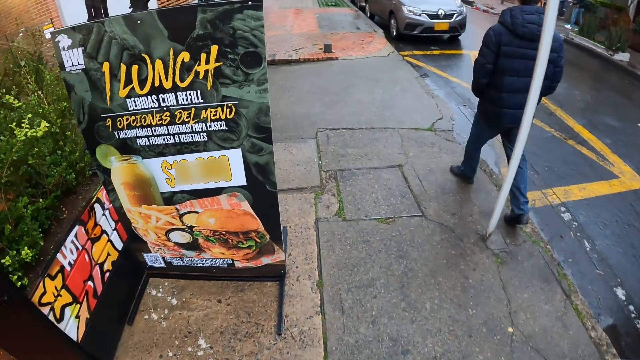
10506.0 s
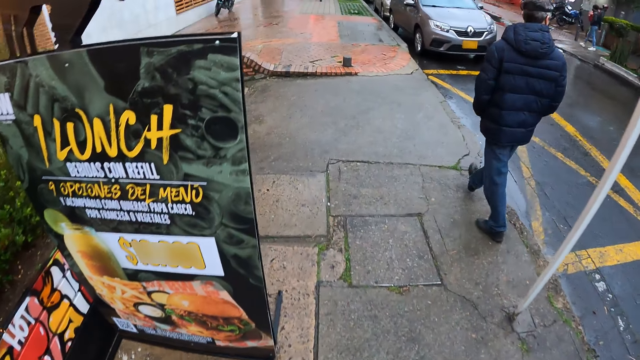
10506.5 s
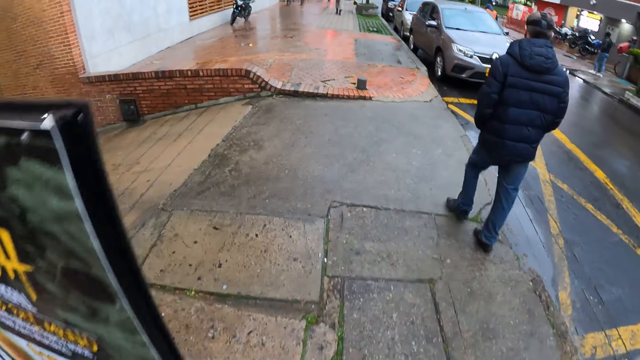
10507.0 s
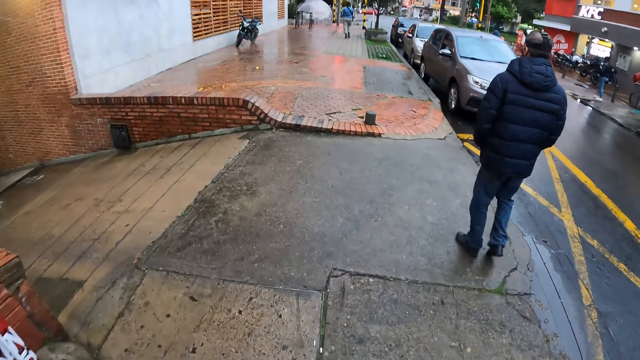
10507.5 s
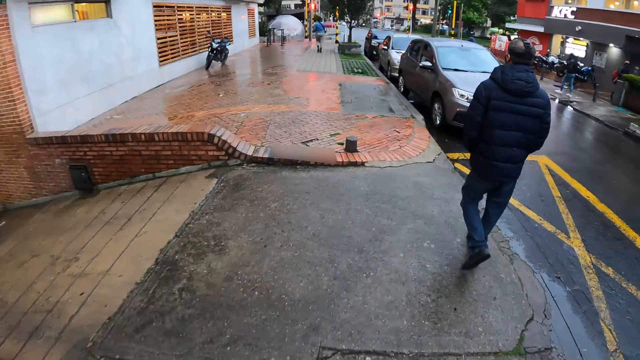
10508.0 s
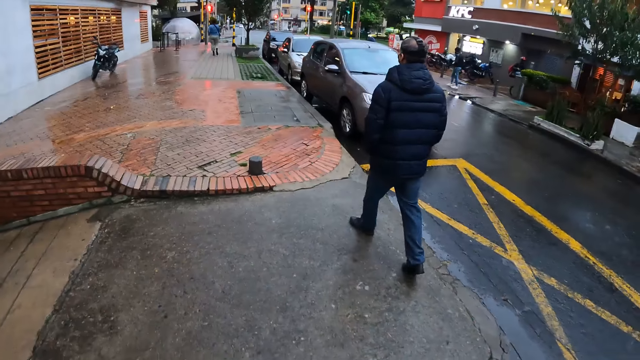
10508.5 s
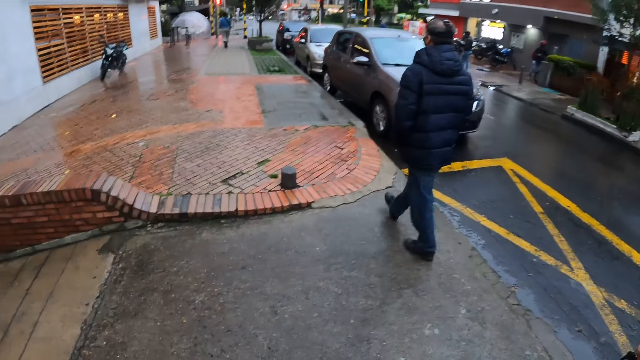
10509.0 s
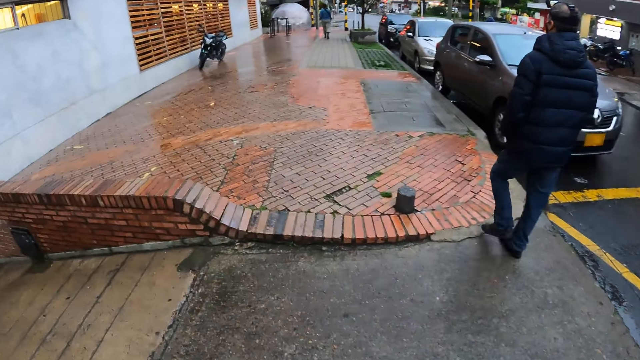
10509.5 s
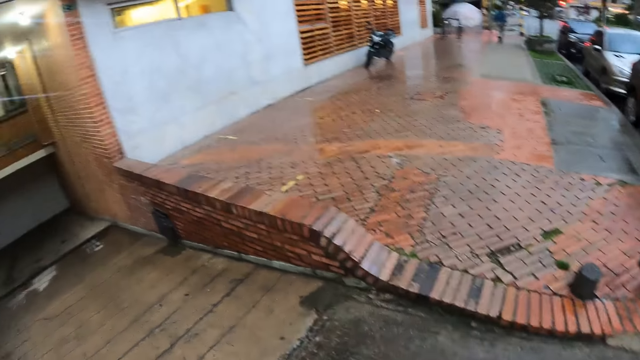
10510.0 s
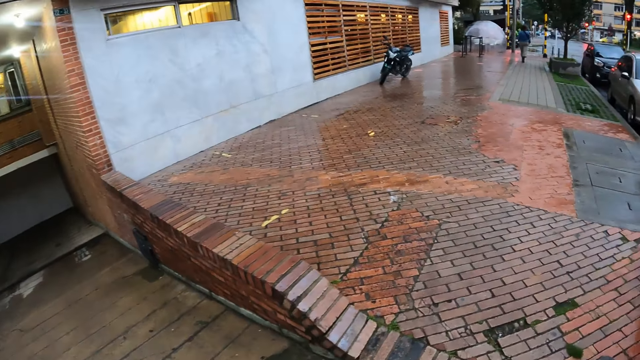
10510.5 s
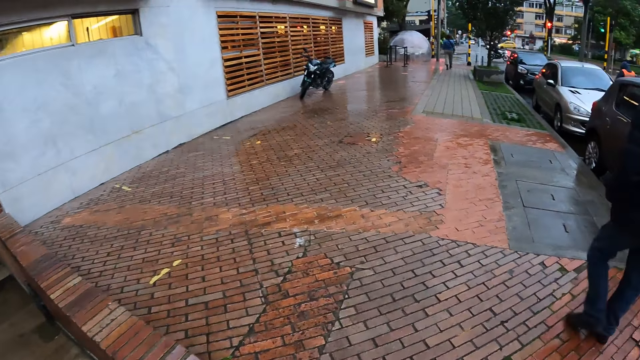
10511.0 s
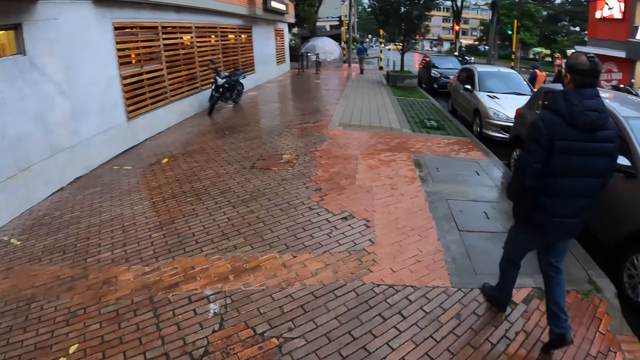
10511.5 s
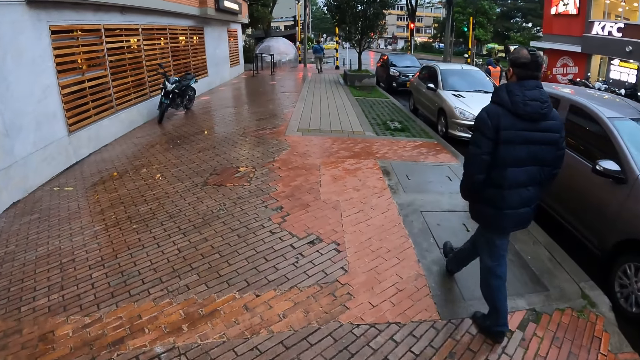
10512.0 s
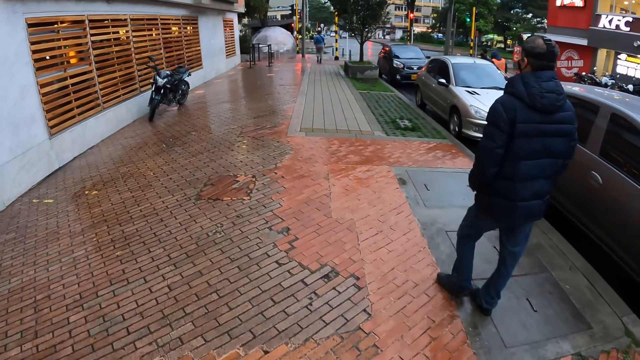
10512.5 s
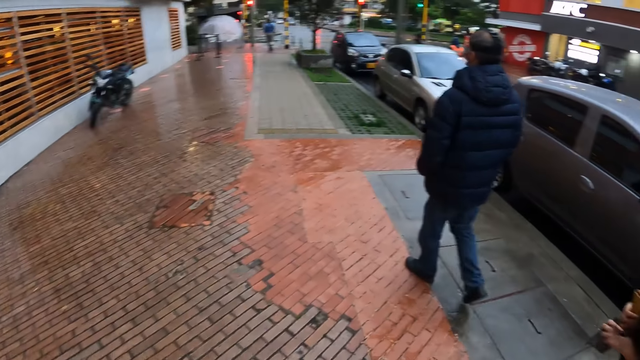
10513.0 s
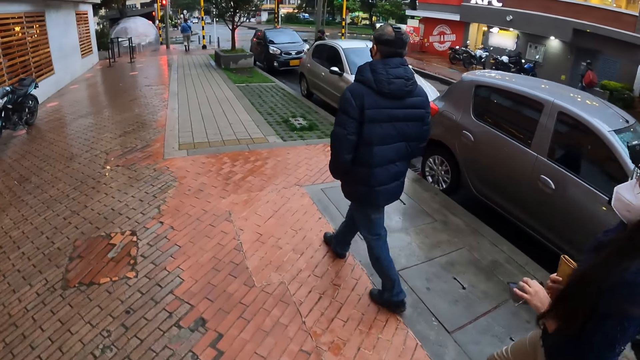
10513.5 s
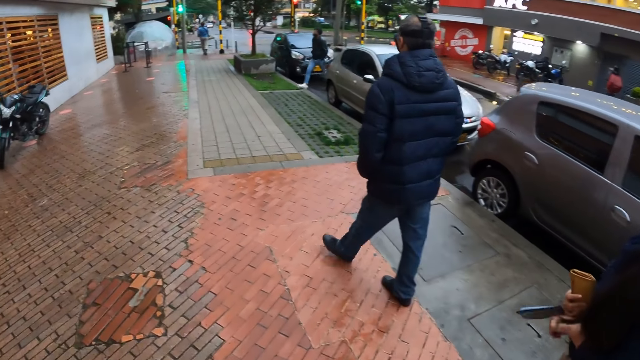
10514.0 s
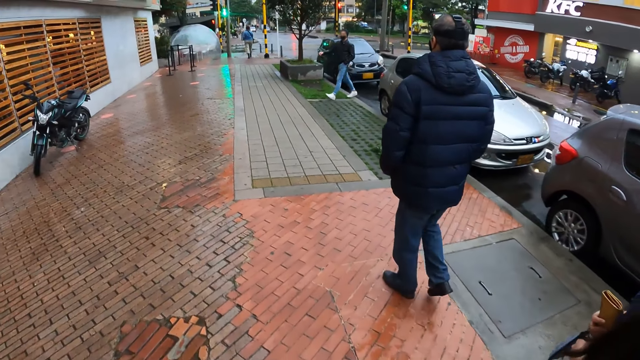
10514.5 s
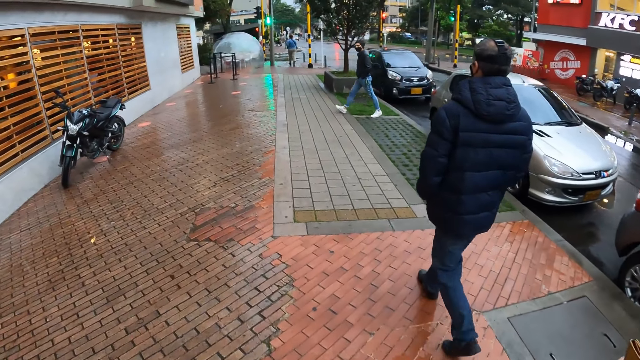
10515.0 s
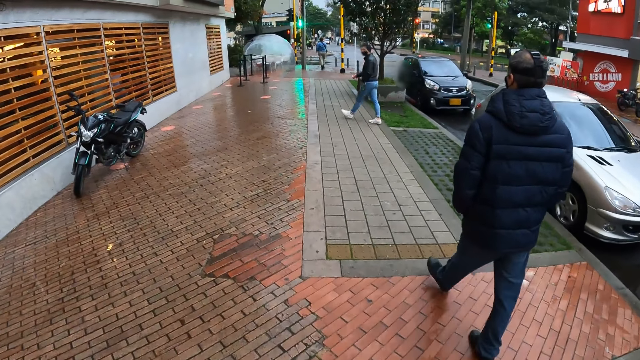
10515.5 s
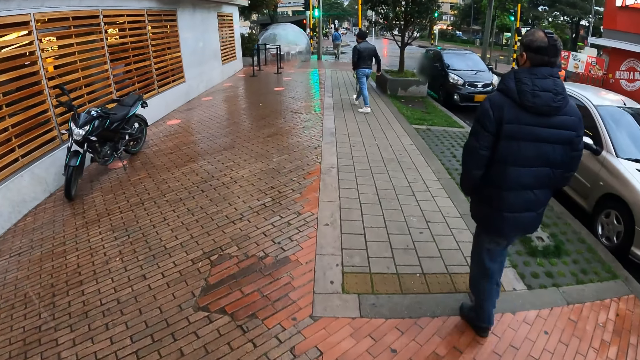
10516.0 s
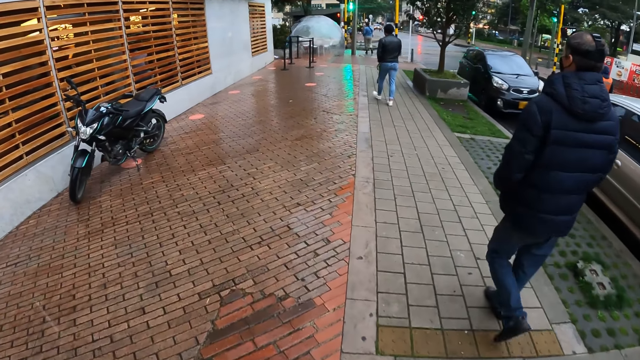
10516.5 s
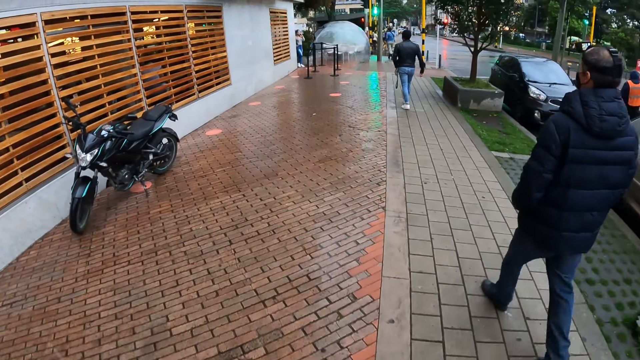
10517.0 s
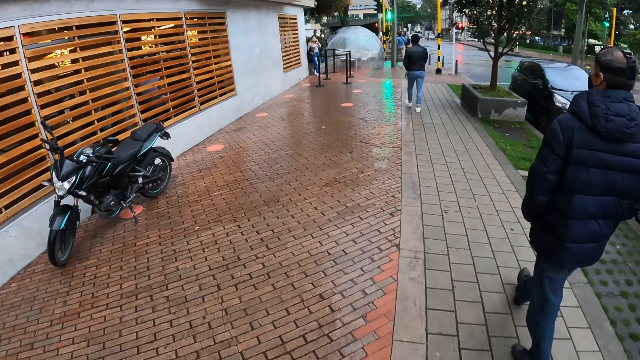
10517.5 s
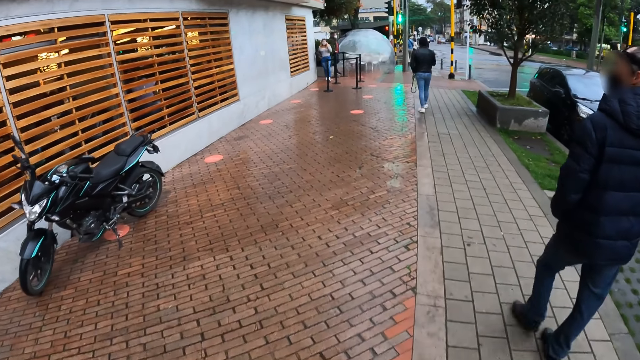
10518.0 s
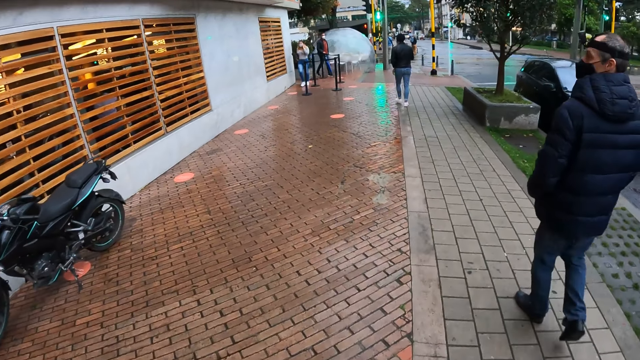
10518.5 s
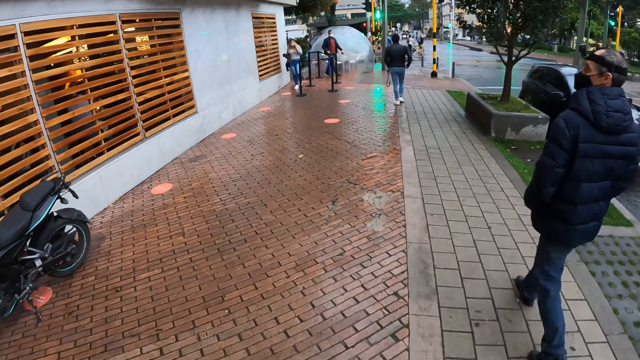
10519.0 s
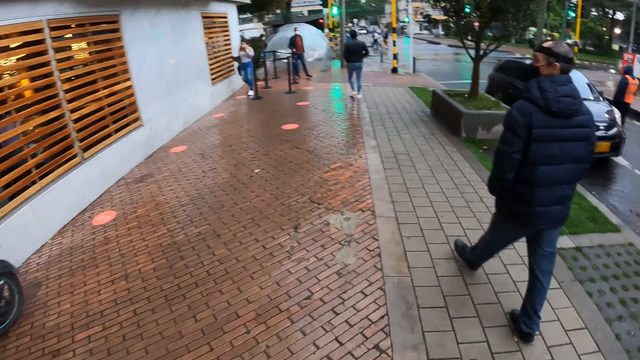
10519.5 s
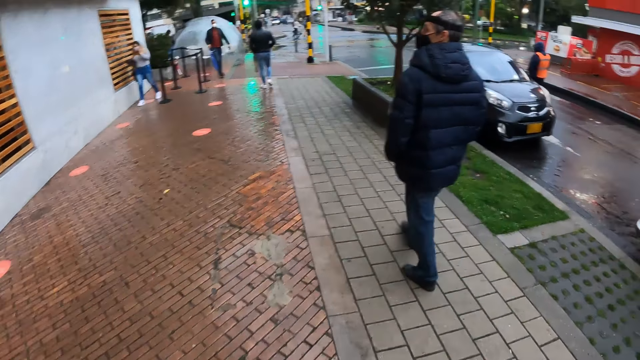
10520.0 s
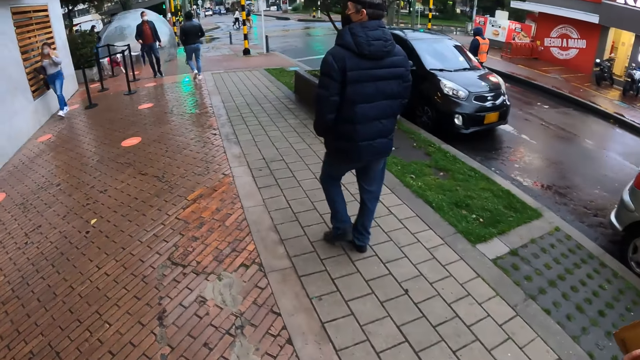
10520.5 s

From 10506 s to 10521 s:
A driver walks beside the camera wearer. The man walks forward. The camera wearer walks forward.

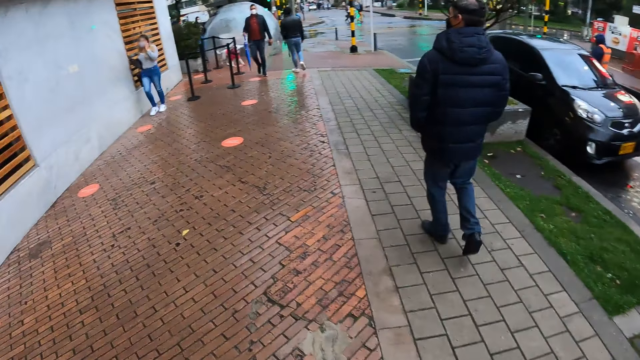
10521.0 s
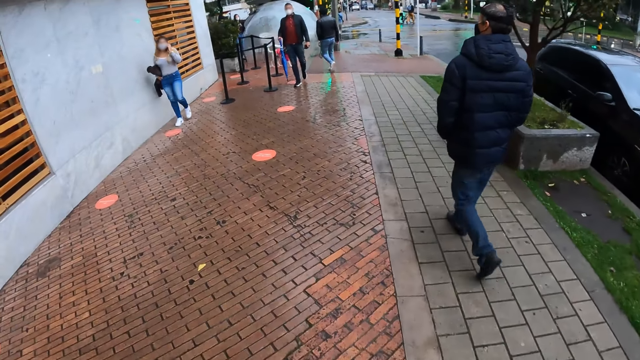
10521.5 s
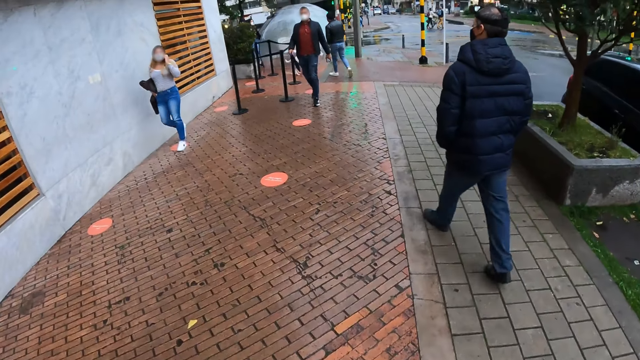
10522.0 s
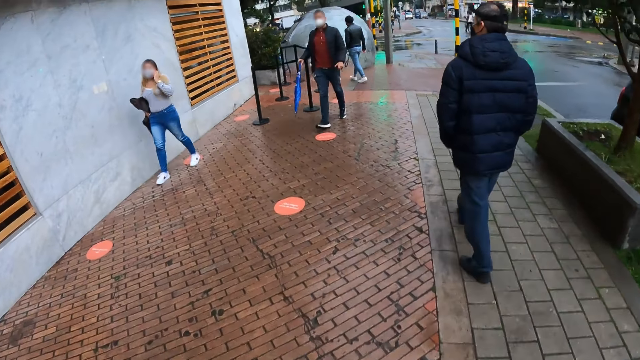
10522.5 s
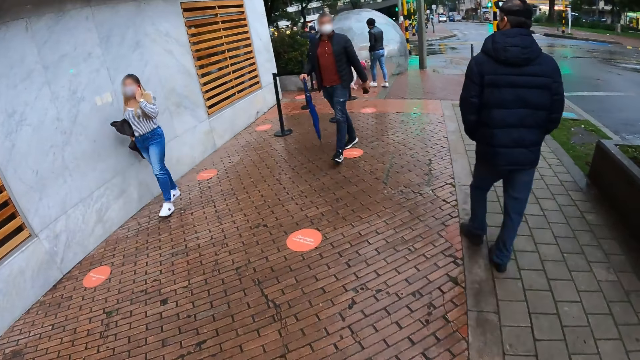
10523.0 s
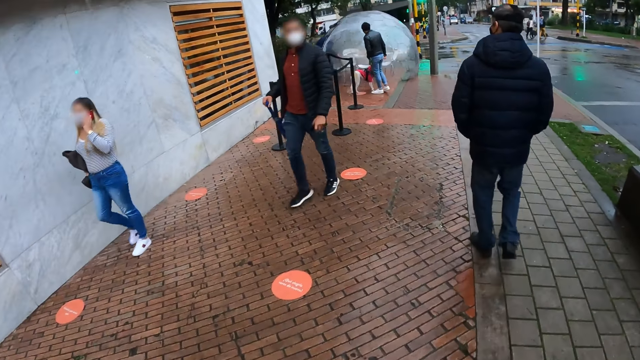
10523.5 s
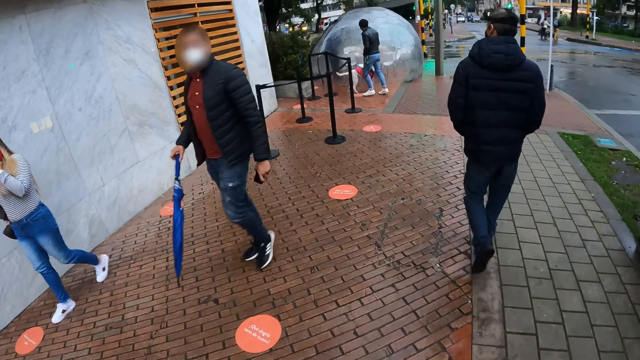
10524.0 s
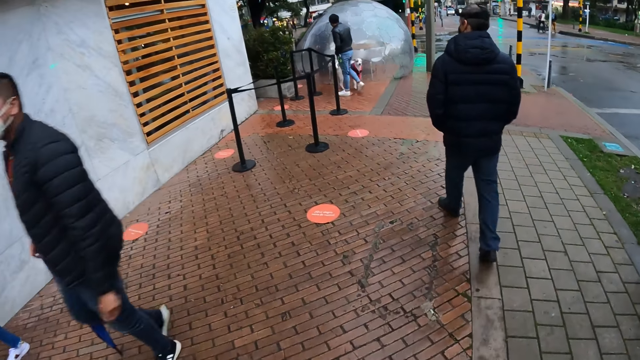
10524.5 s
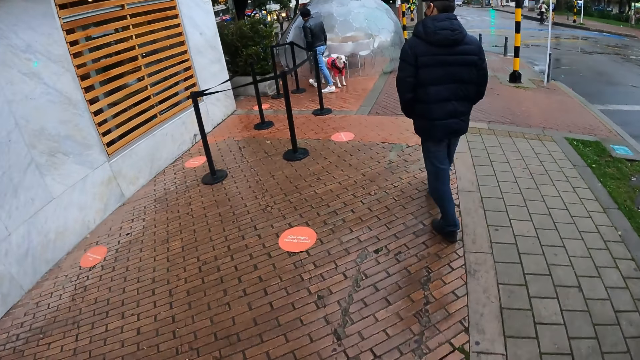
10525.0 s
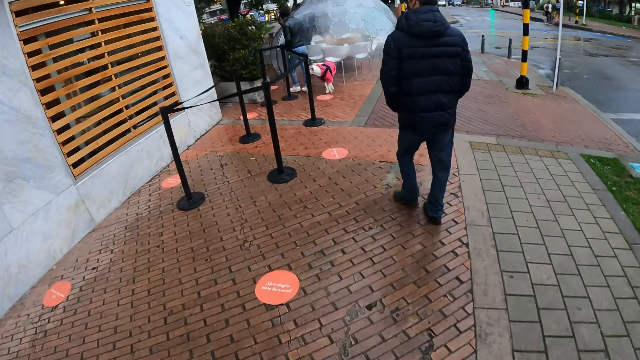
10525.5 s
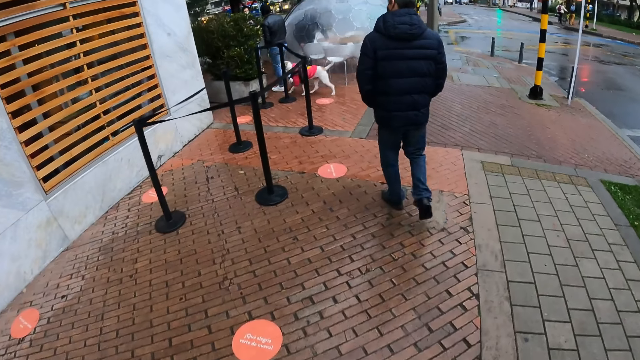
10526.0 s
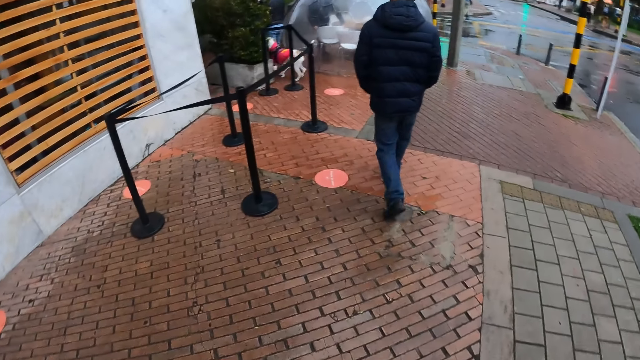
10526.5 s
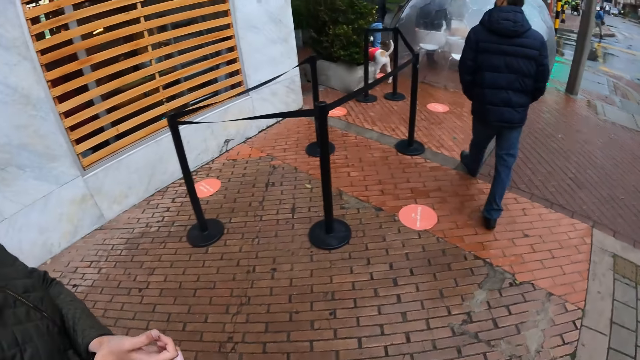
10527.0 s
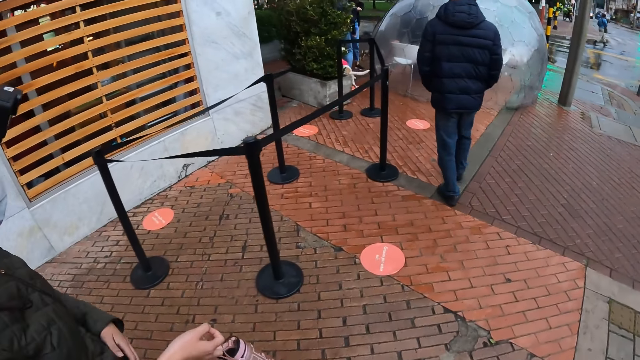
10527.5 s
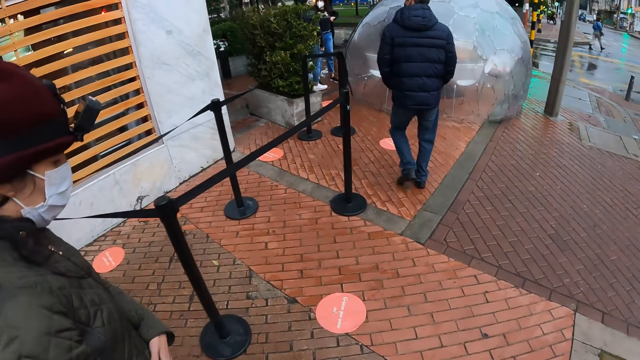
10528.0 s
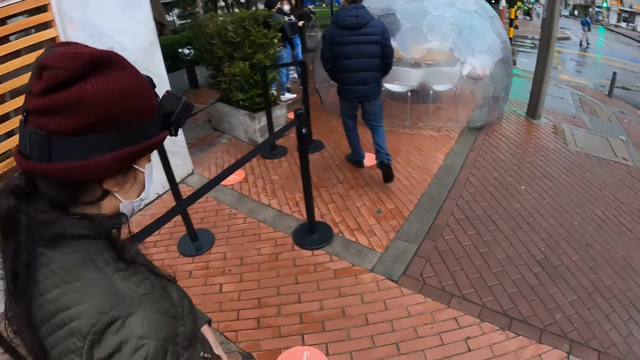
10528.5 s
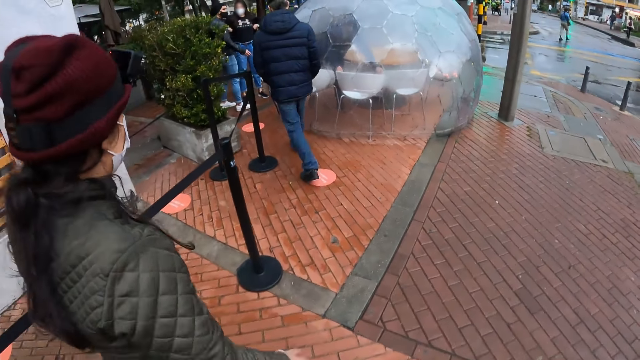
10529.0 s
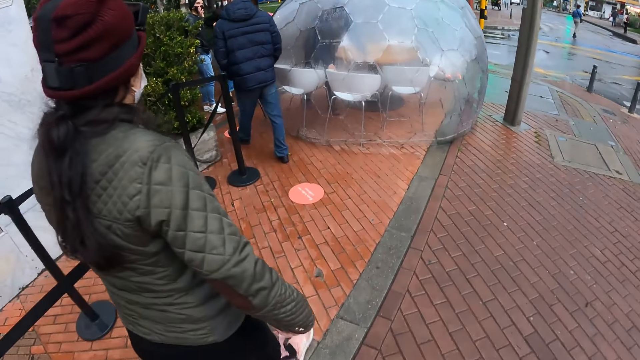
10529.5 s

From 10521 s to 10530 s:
A woman walks beside the camera wearer. The camera wearer walks forward.
